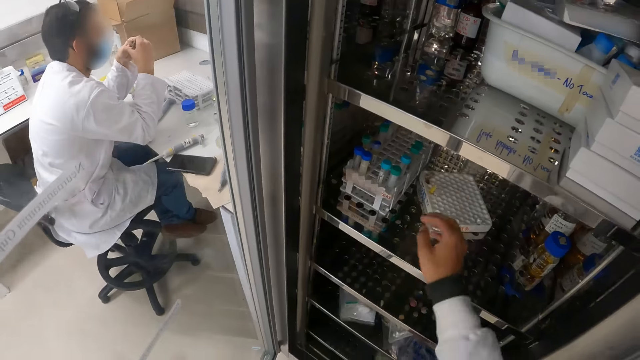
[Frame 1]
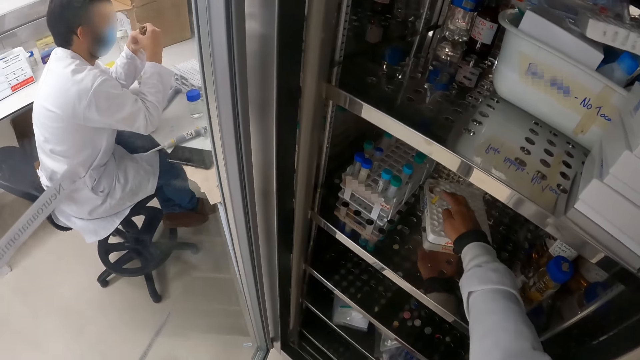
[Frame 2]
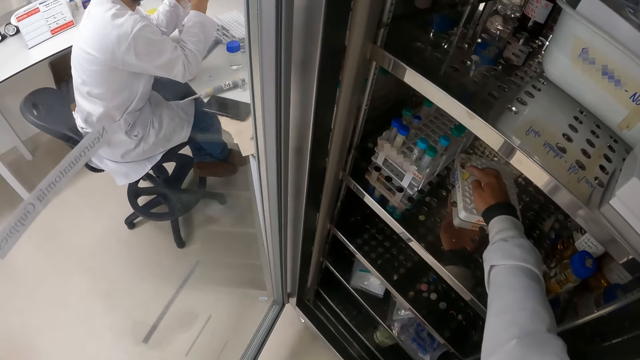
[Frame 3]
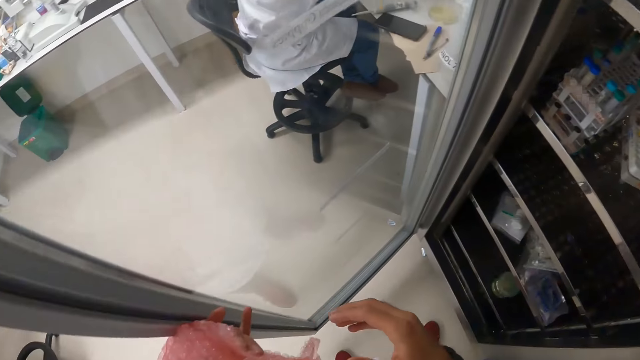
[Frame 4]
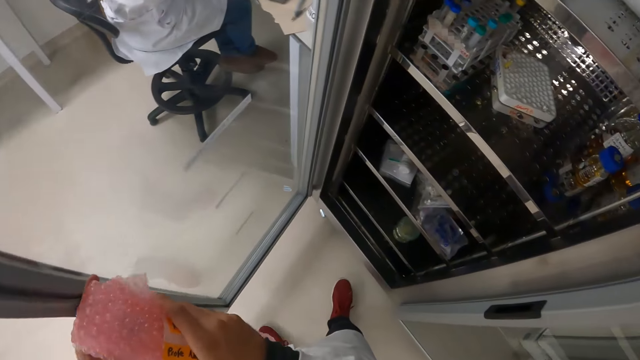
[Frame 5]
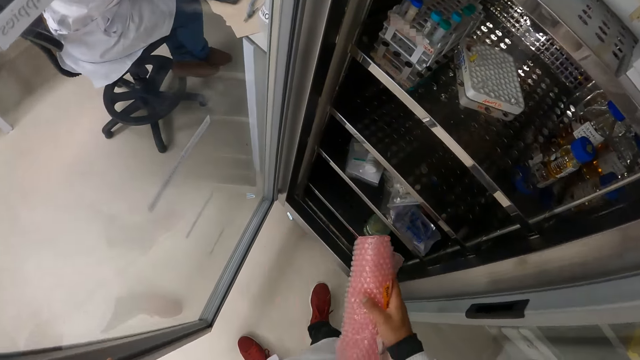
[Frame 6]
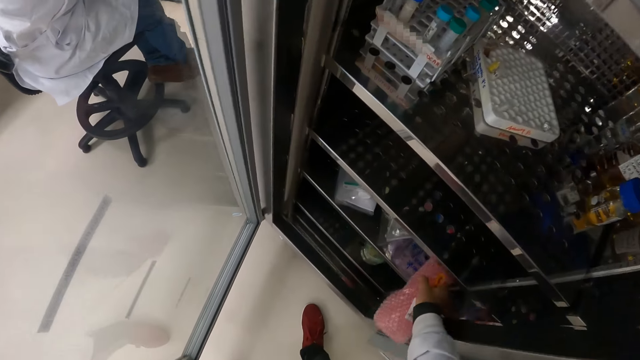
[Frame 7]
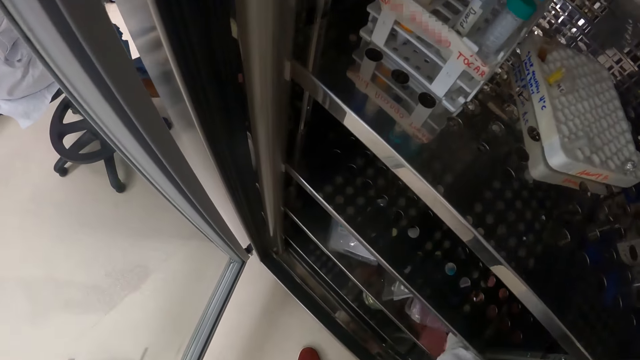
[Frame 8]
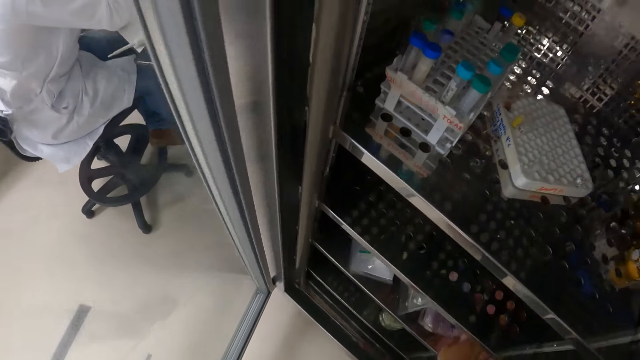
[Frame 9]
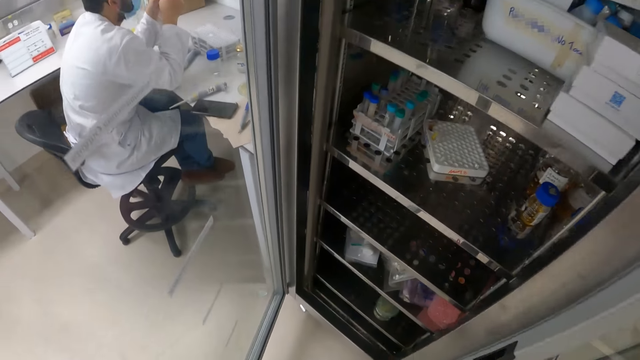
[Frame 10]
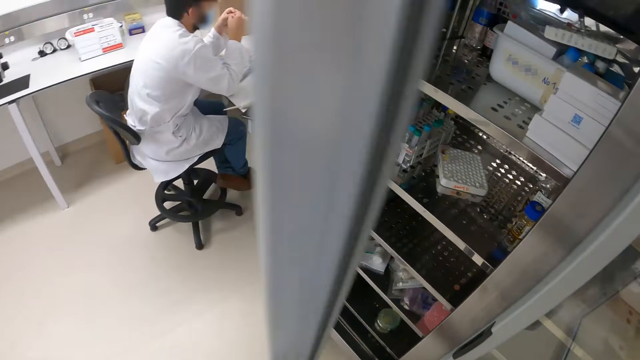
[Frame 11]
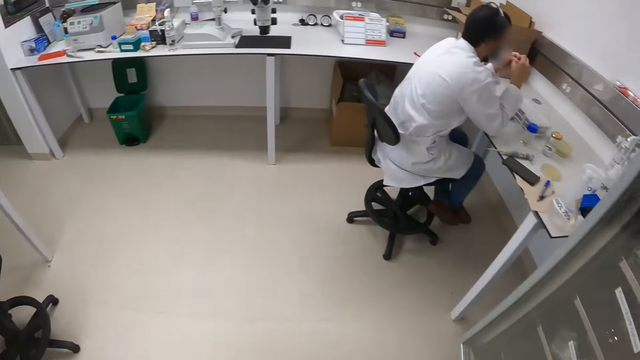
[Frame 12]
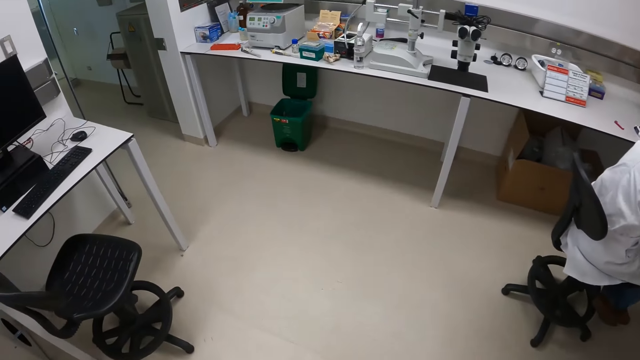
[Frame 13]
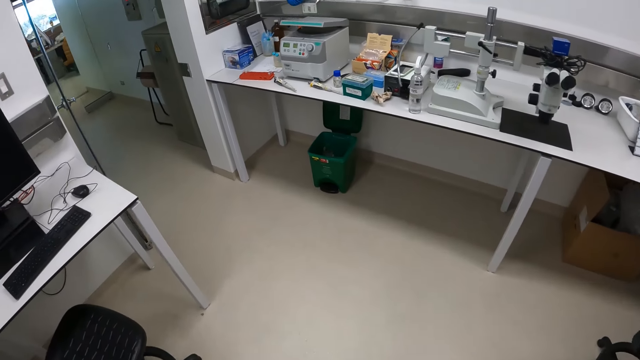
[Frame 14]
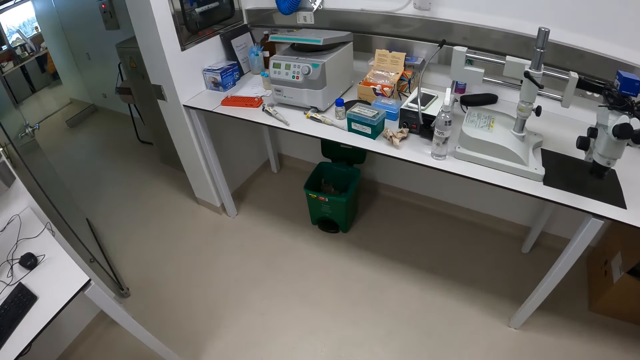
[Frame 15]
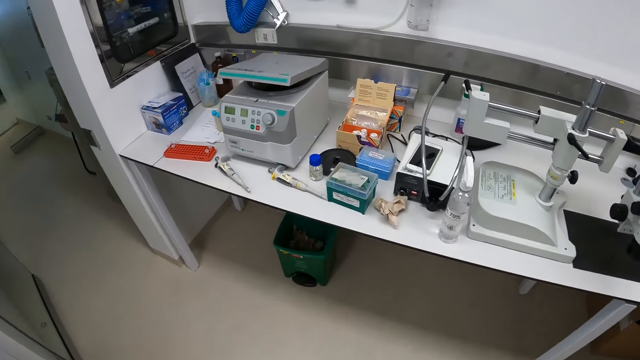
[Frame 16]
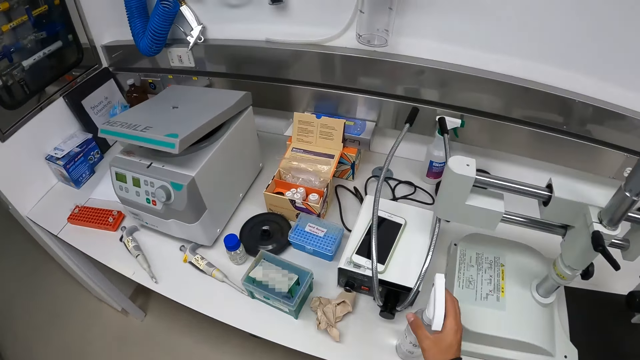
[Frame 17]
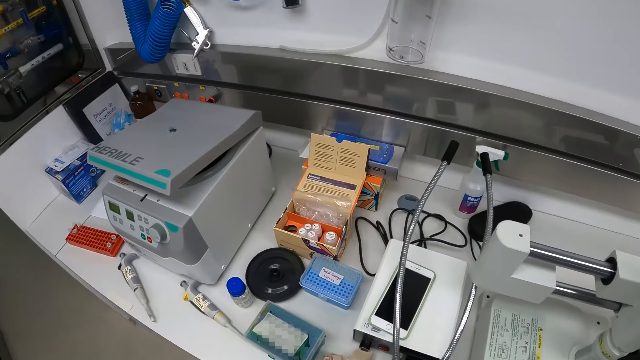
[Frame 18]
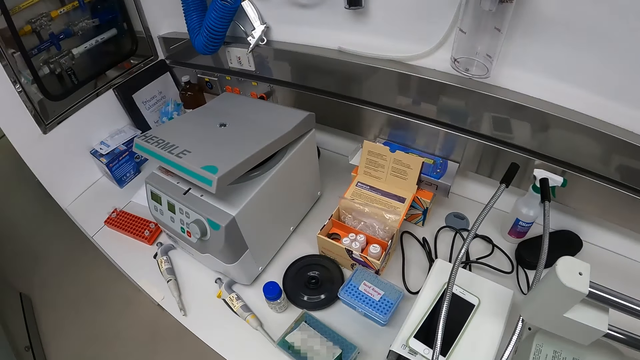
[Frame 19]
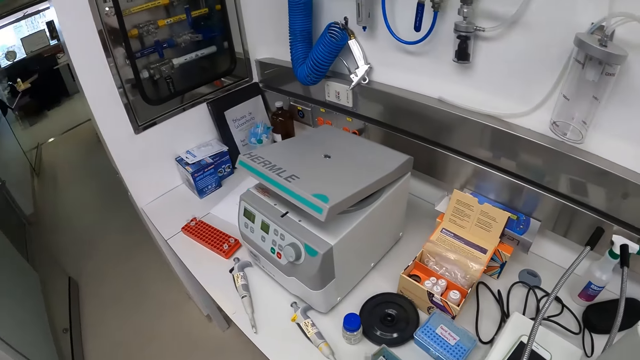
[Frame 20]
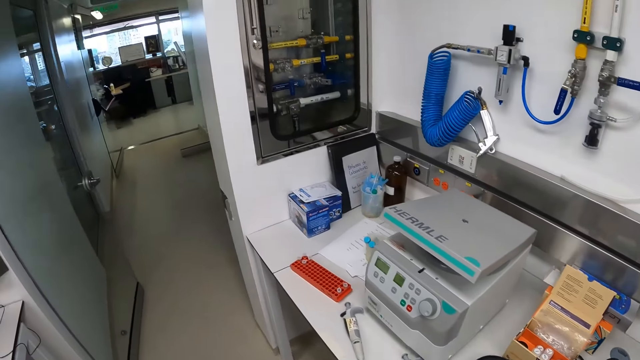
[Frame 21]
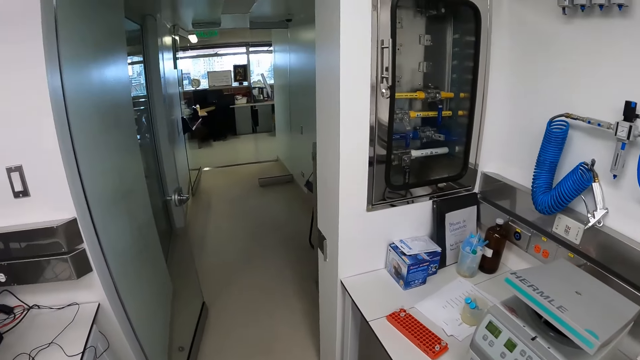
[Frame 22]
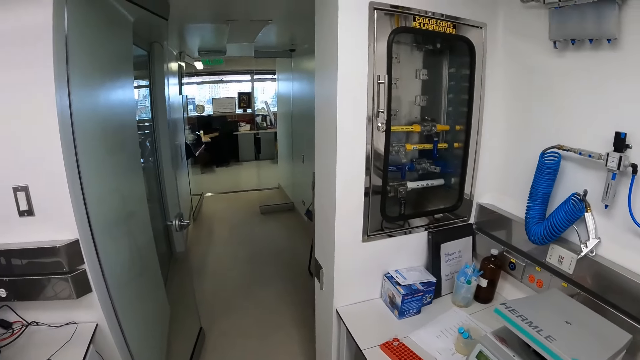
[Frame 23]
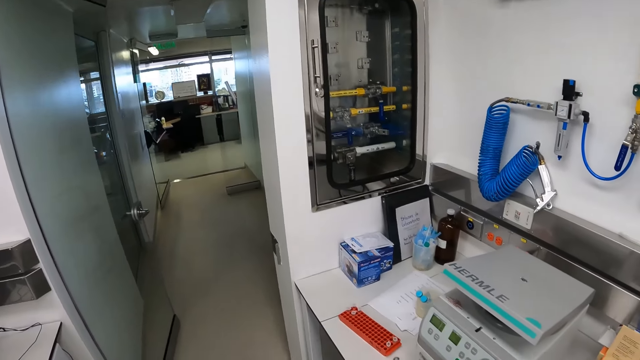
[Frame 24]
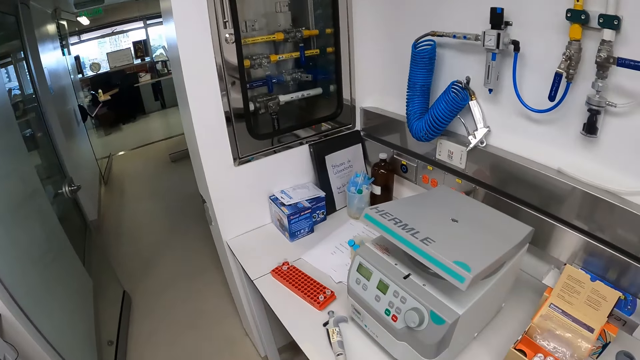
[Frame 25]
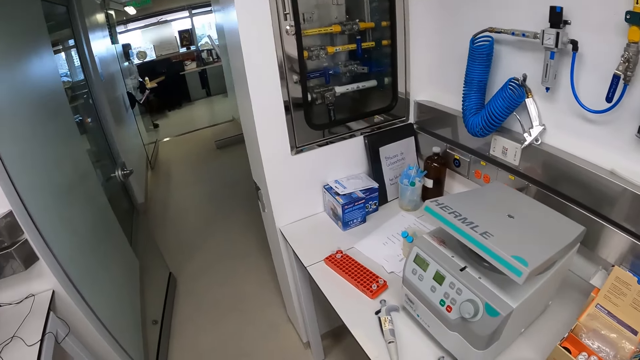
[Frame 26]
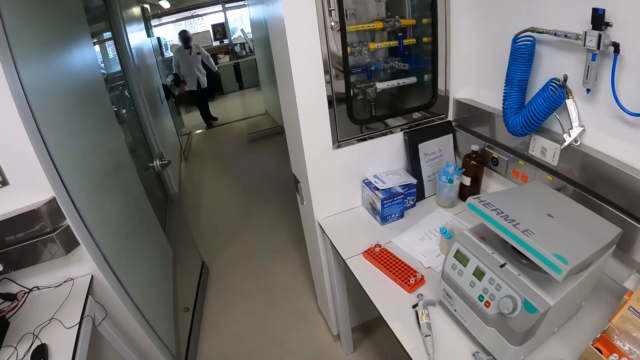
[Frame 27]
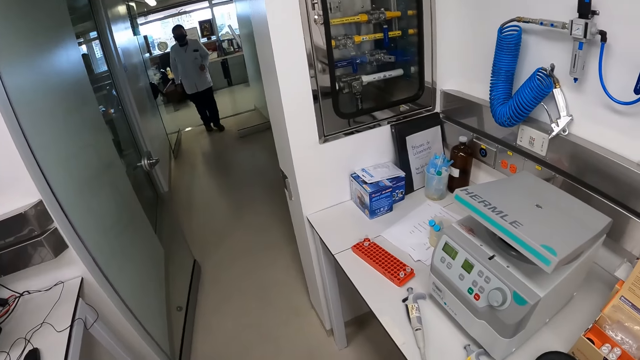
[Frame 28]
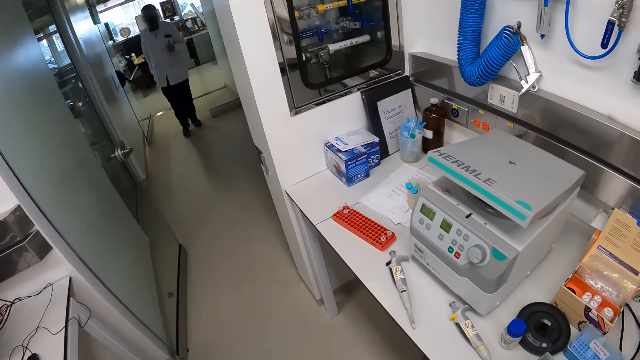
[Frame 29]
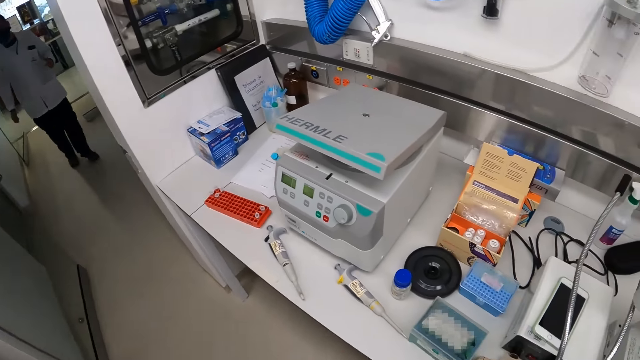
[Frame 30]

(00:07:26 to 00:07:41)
The camera wearer adjusts the microtube in the rack in the fridge with his right hand. He pulls back the right hand. He passes the small bottle in the bubble wrap, or paper, in his left hand to his right hand. He places the small bottle in the bubble wrap in his right hand into the fridge. He moves the paper. He closes the fridge with his left hand. He walks toward the table. He picks up a spray bottle from the table with his right hand. He looks toward the left. He walks around. A man walks toward the camera wearer.

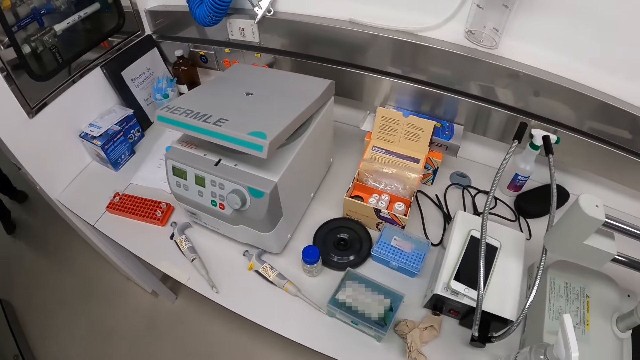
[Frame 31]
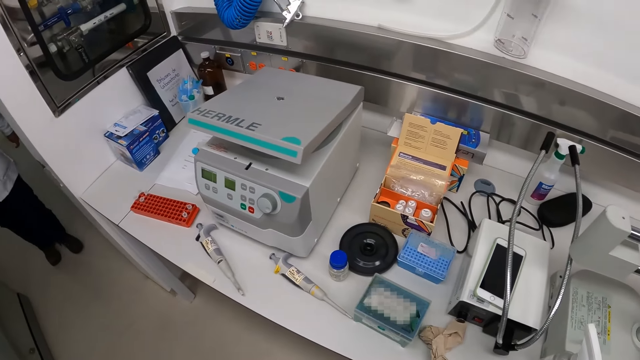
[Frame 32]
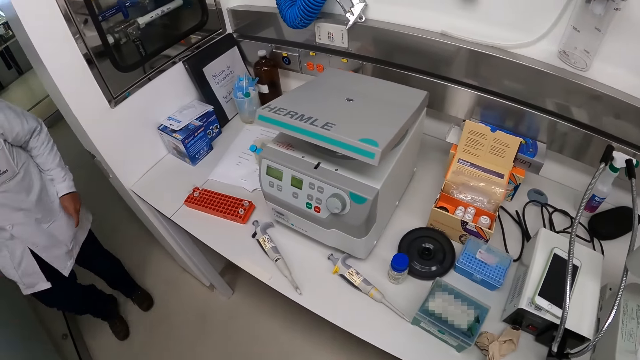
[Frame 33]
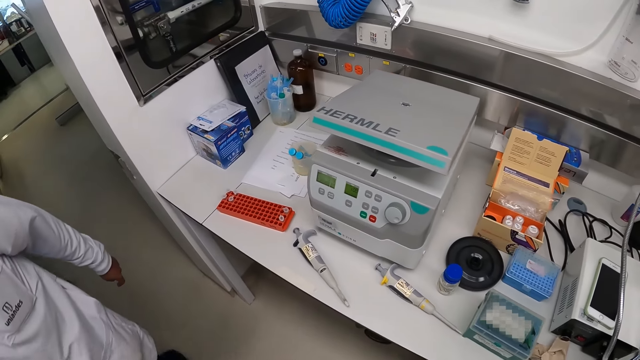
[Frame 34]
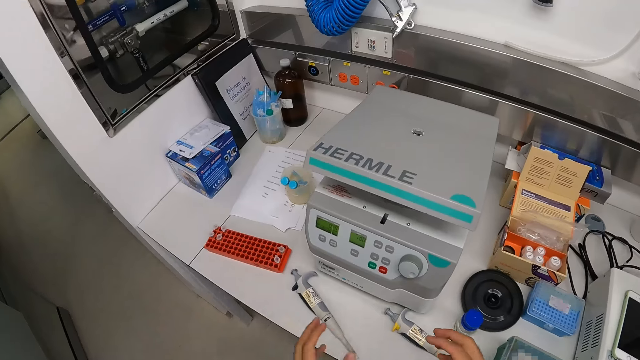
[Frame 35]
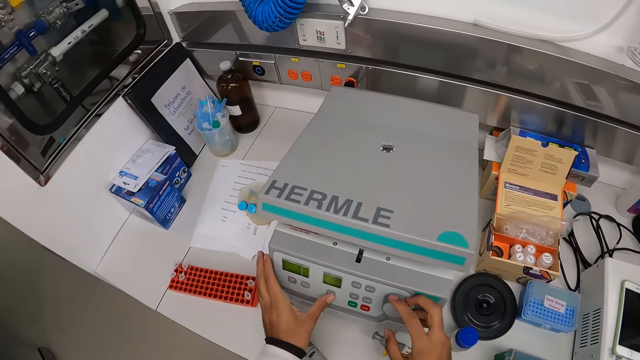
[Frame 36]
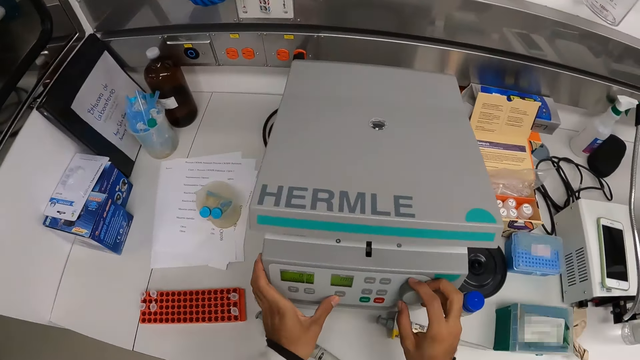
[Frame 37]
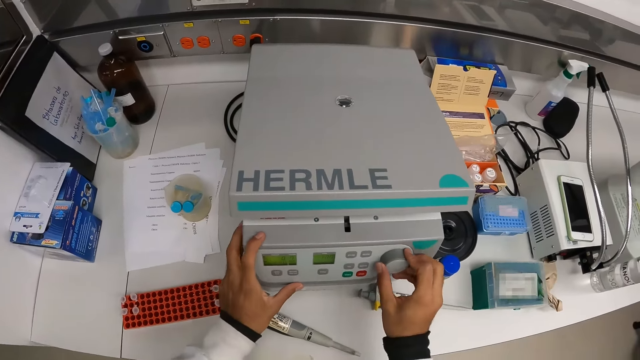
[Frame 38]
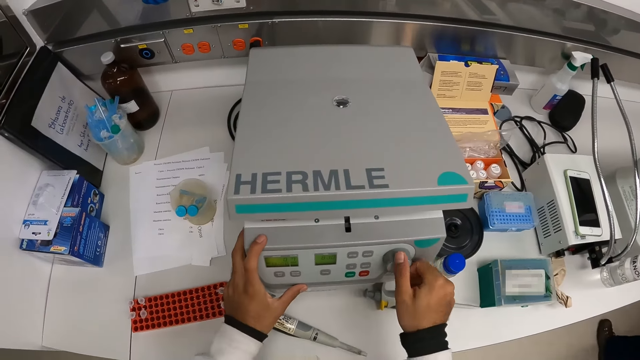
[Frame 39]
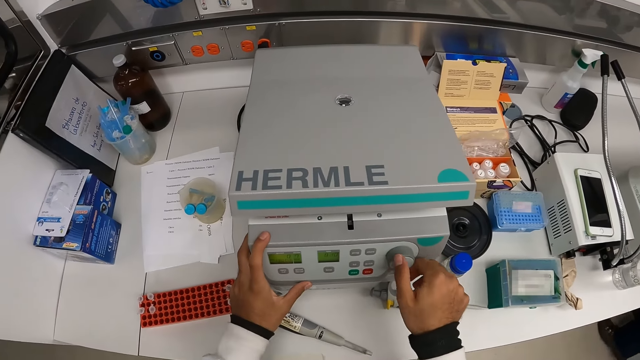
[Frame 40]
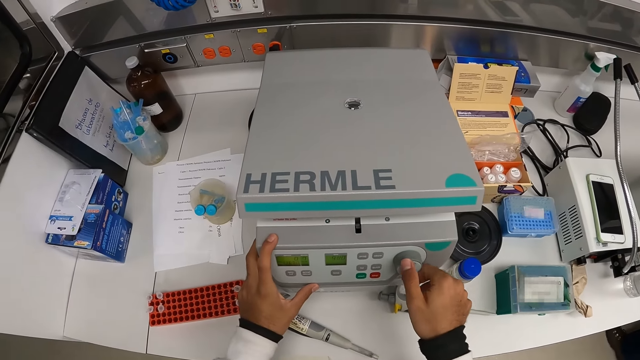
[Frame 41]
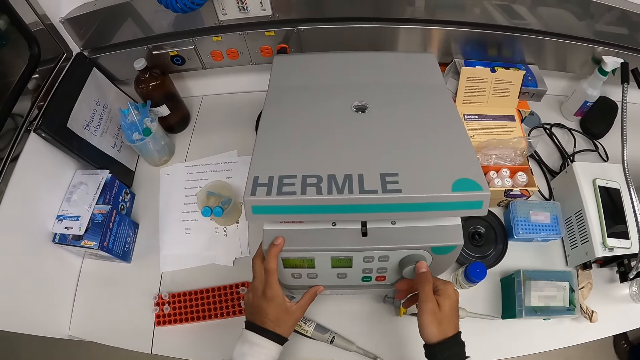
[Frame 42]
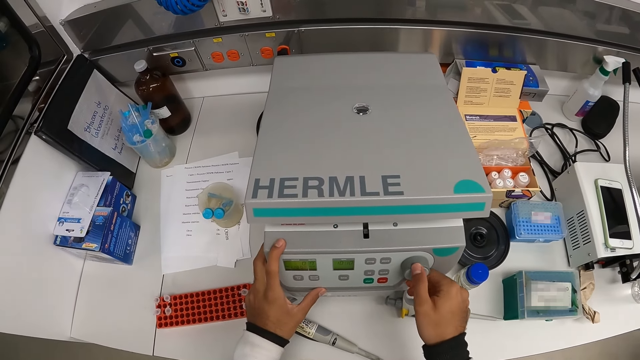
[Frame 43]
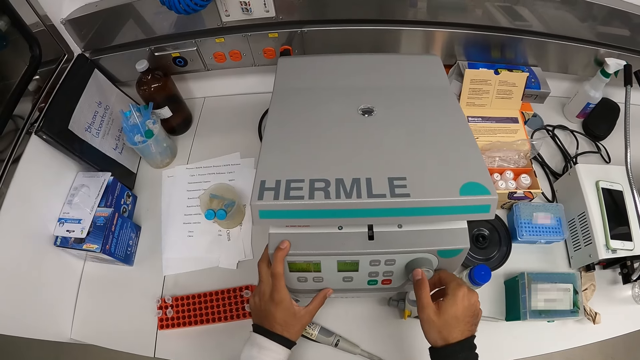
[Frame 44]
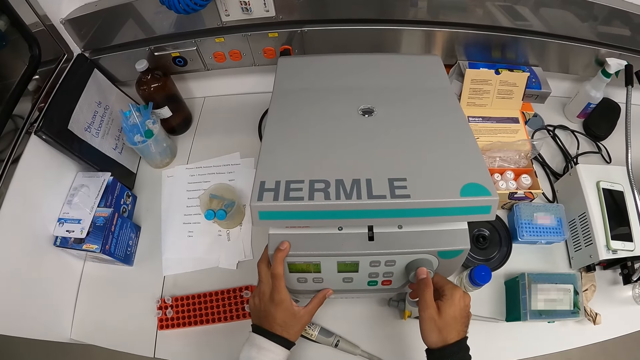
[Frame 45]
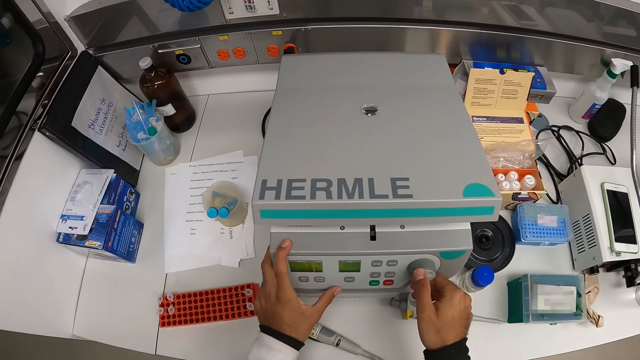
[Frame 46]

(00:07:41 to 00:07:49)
The camera wearer moves both hands. He places his left hand on a centrifuge, presses a button on the centrifuge with his left thumb, and adjusts the setting on the centrifuge with his right hand. He operates a machine.
